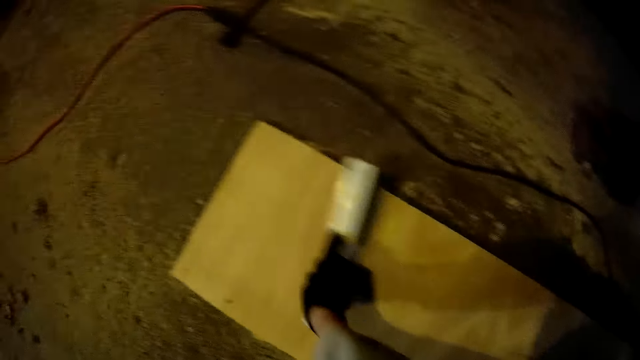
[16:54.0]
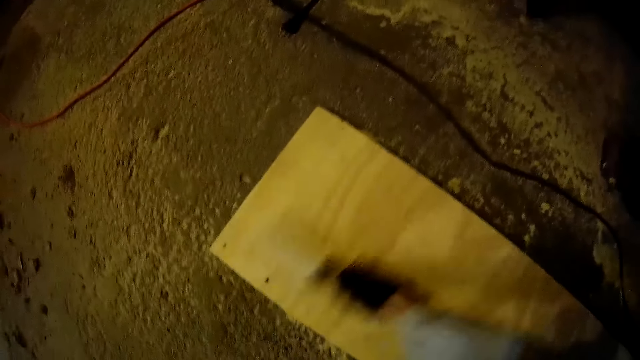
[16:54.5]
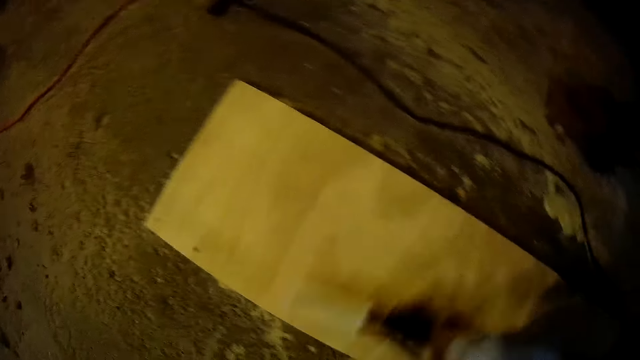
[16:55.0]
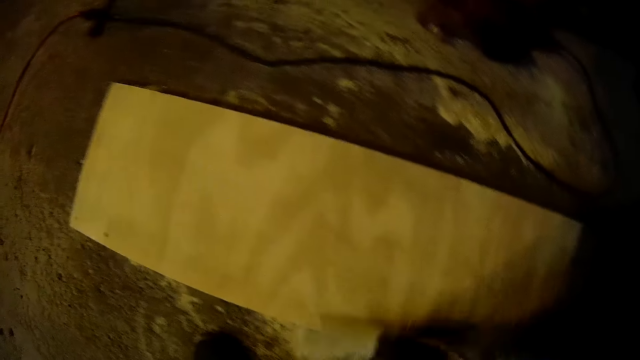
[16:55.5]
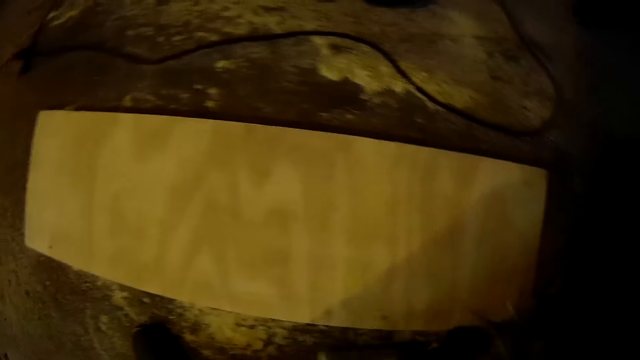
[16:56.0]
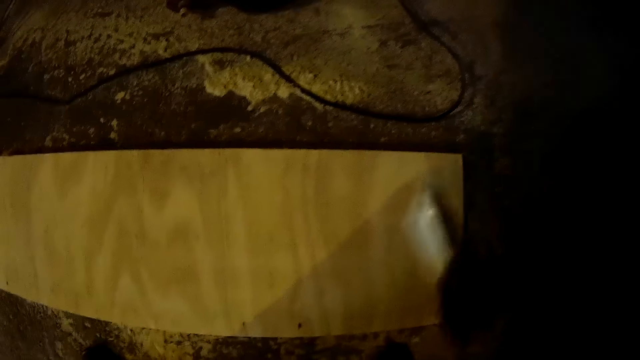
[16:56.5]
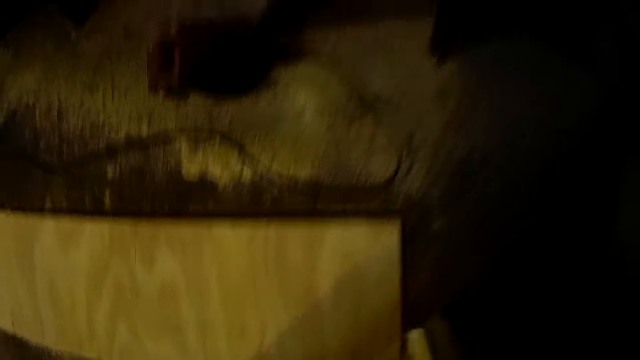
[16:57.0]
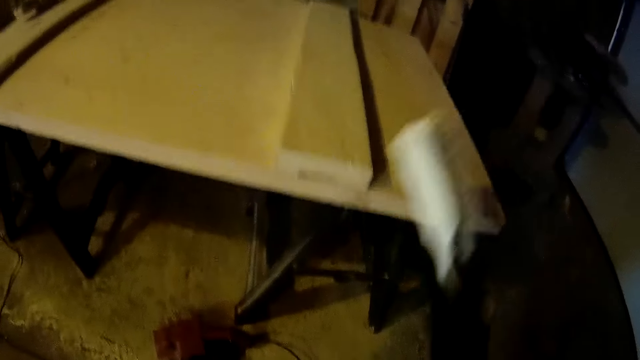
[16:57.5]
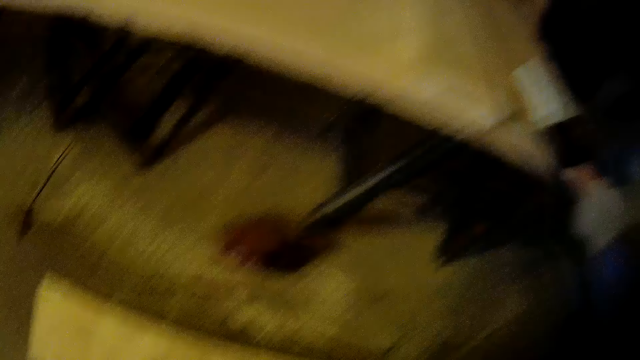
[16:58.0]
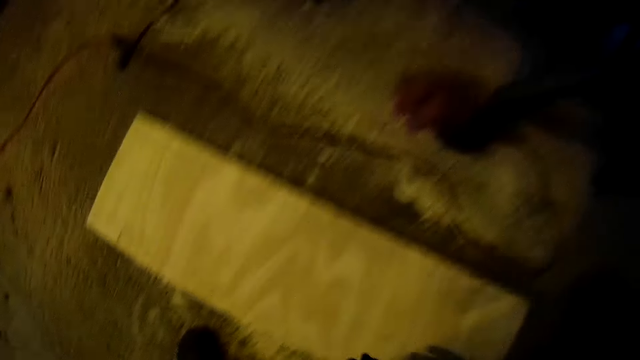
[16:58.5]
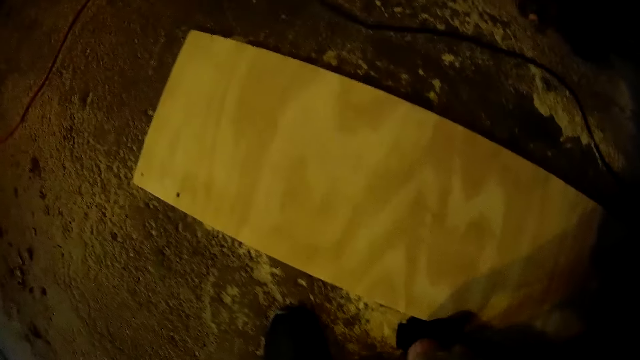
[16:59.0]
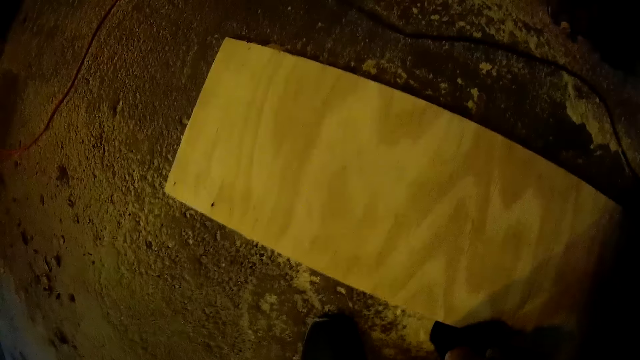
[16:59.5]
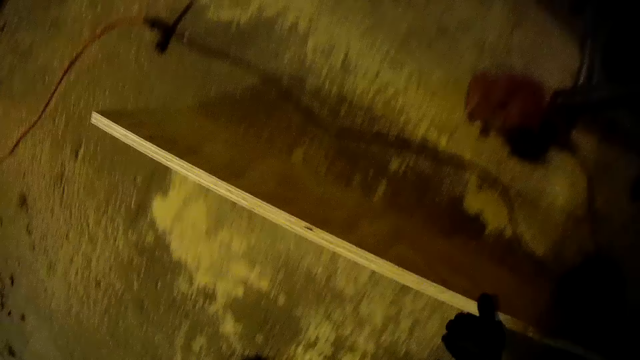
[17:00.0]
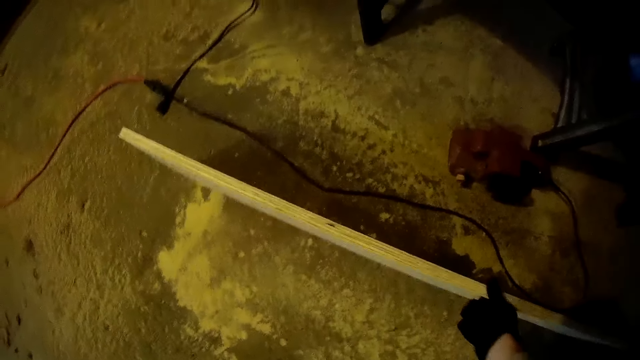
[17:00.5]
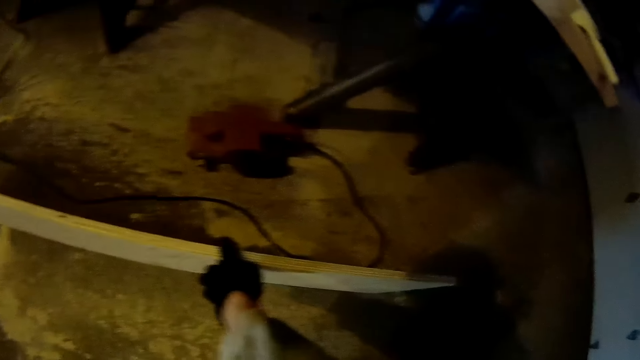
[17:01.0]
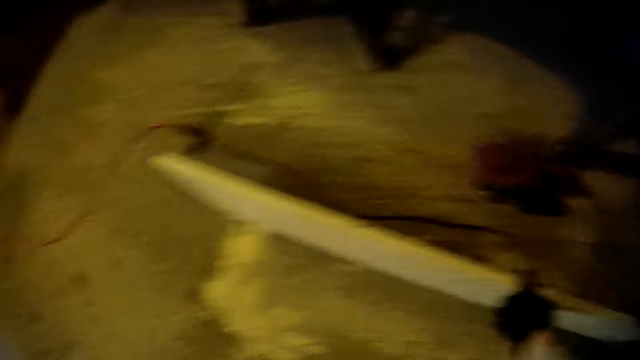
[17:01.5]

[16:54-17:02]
The camera wearer puts the hand brush on top of the table. They pick up the long plank. They check the edges on the lumber.

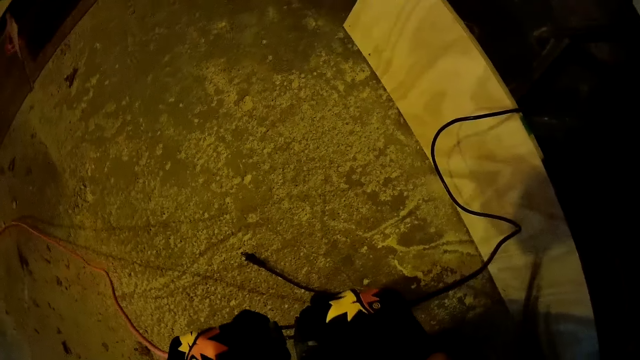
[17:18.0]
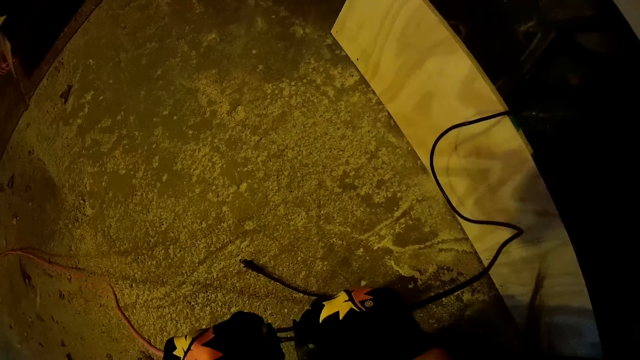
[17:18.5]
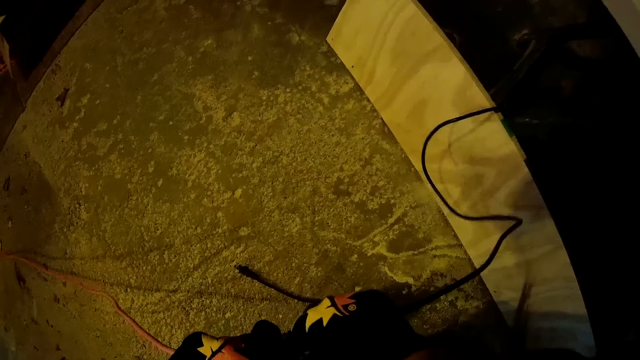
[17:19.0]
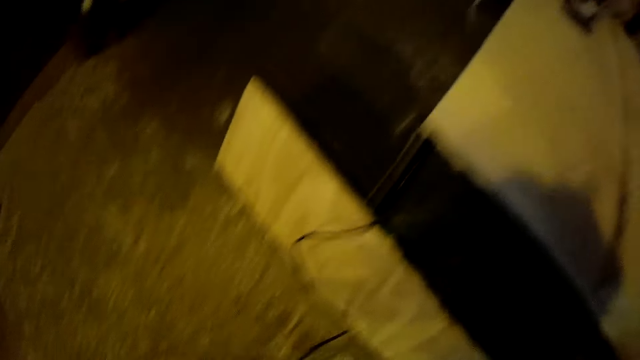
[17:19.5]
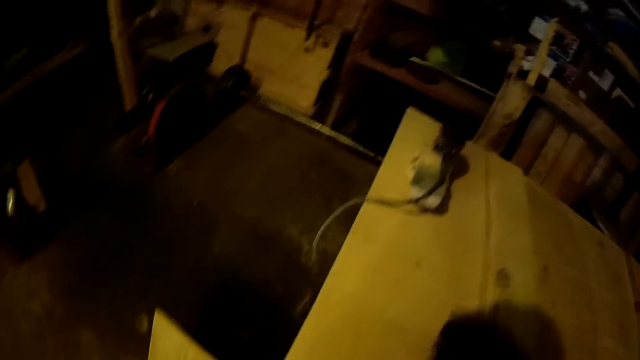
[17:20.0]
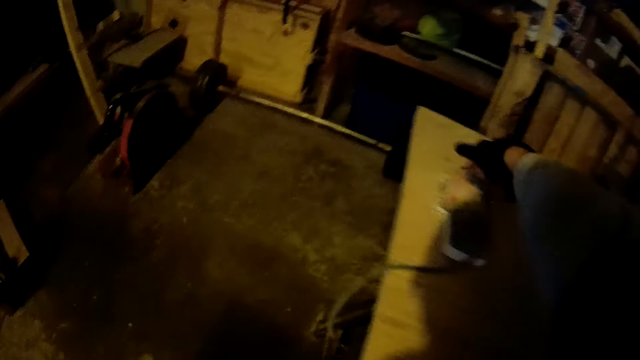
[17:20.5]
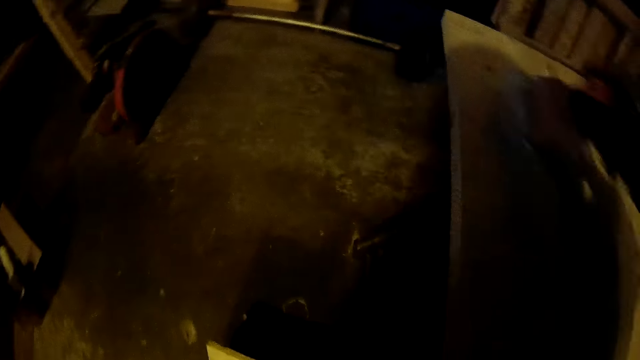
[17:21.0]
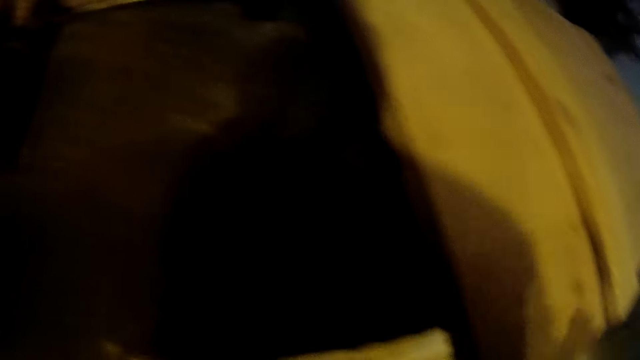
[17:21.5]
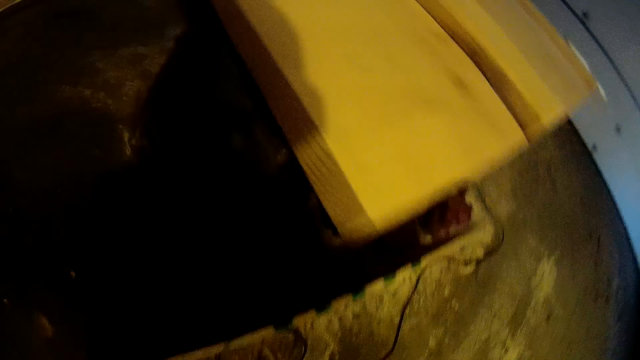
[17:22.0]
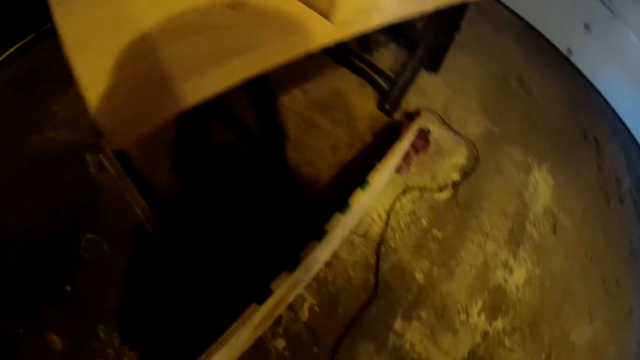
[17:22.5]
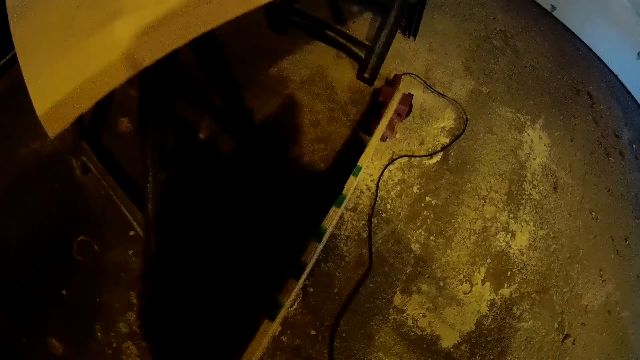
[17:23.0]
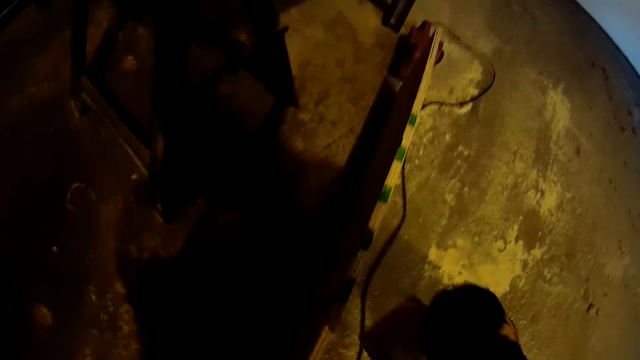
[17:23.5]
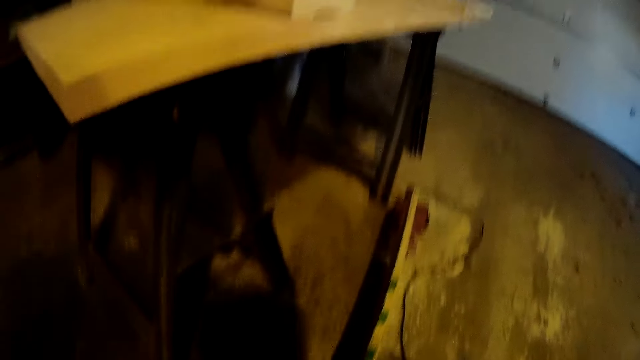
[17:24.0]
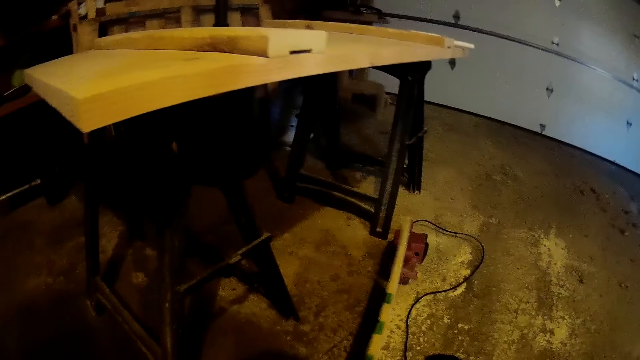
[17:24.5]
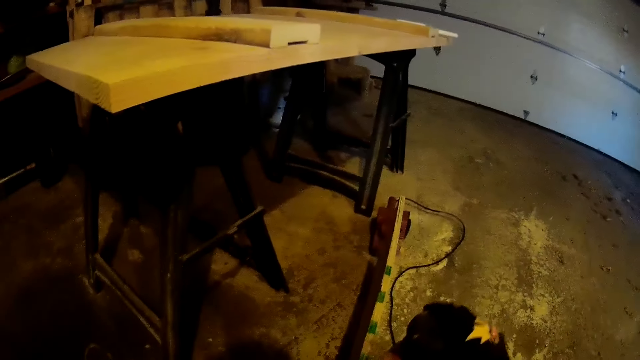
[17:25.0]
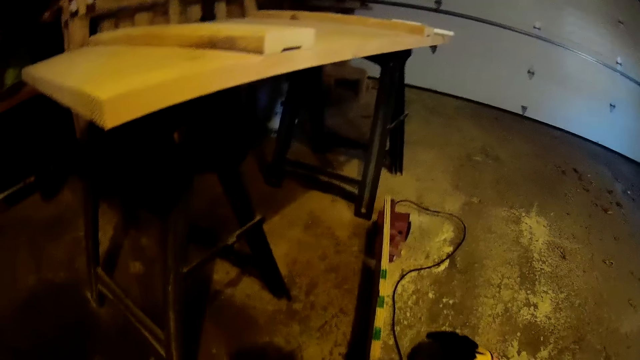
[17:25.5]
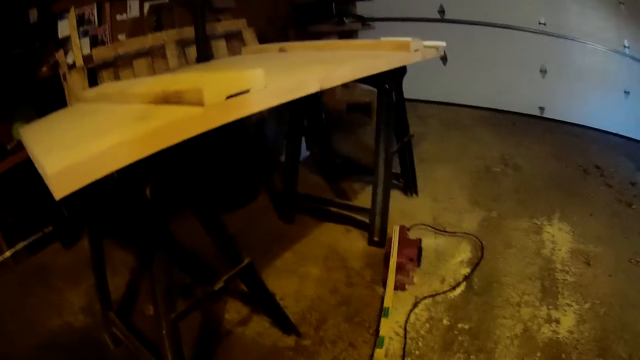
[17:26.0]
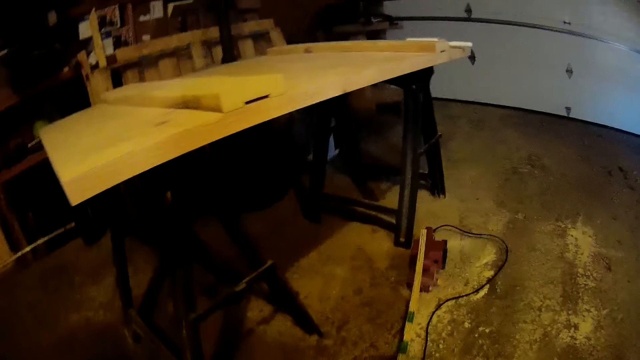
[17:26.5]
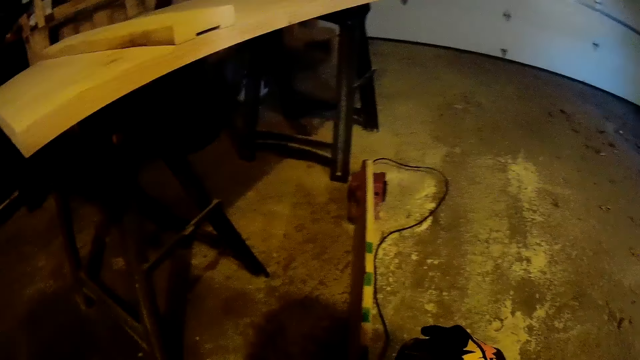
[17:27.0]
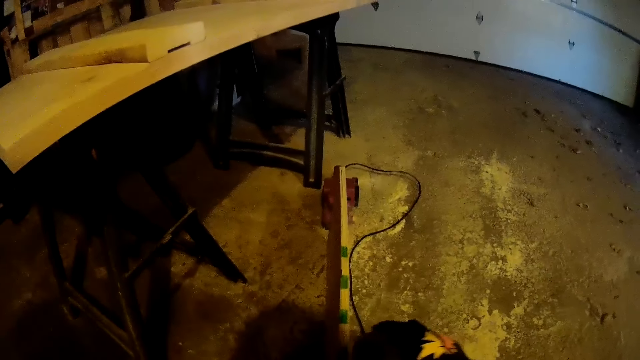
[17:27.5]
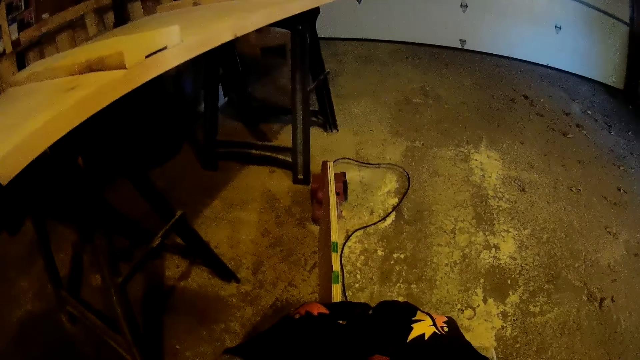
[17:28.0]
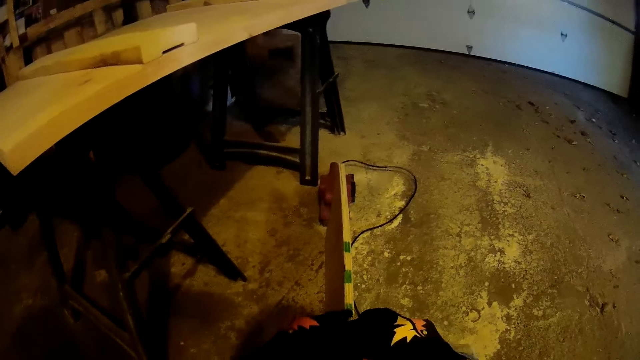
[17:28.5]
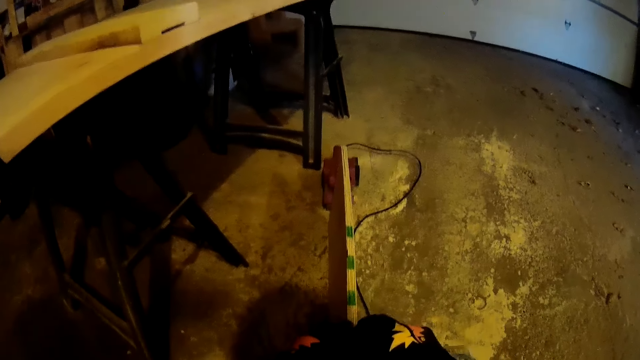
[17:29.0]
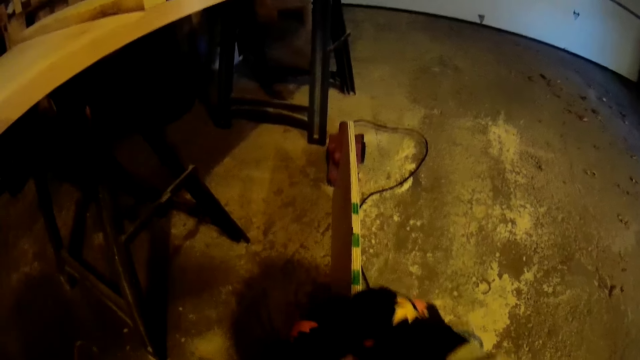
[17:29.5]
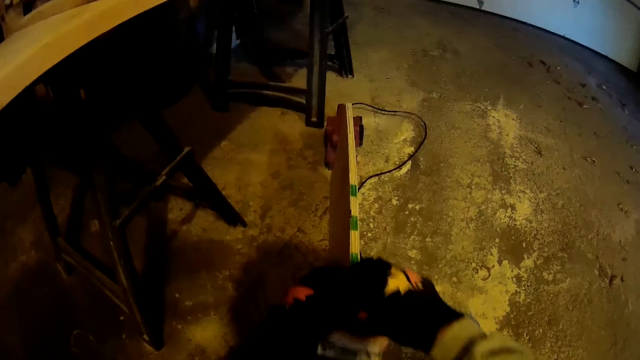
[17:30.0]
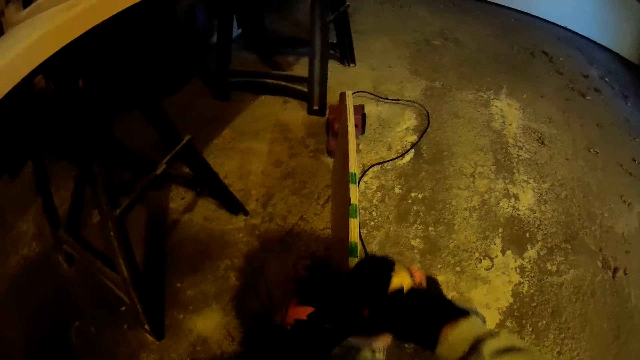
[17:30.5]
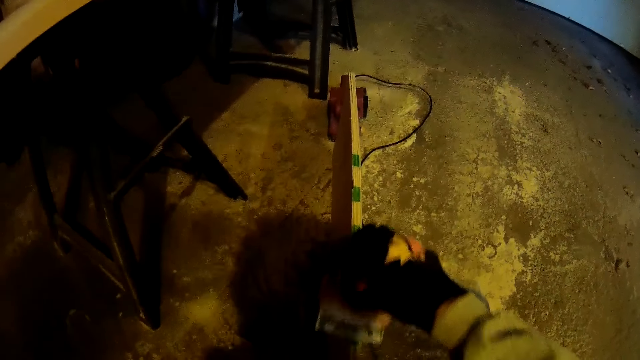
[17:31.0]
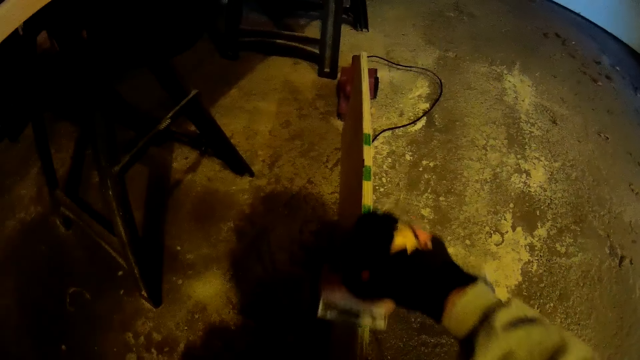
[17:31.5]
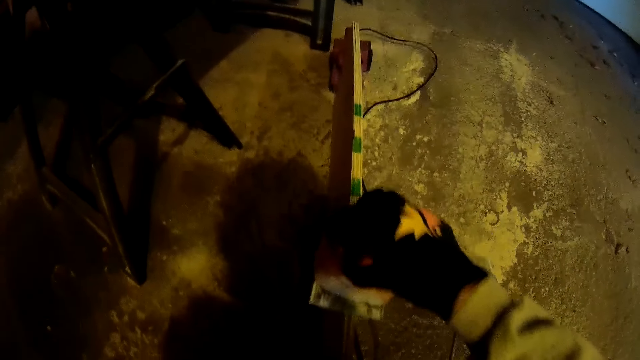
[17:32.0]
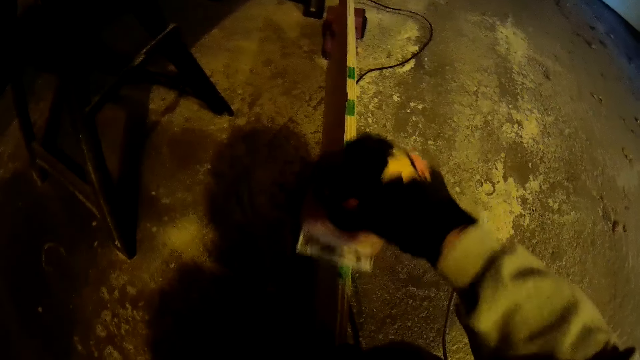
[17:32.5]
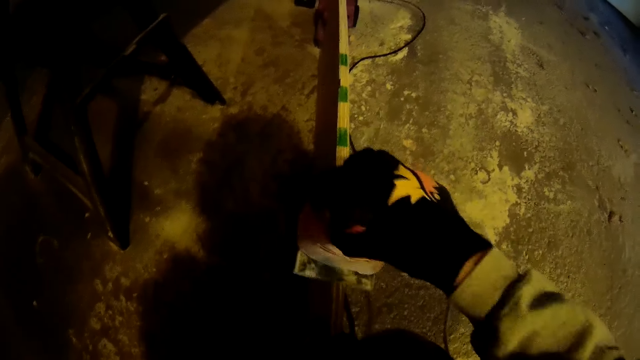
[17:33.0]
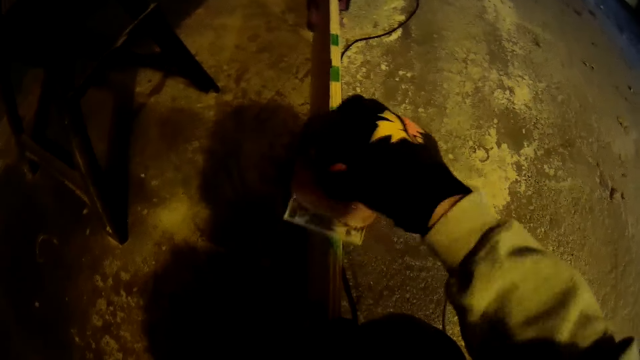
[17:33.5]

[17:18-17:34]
The camera wearer plugs the cable in a different connector. They pick up the orbital sander from the table. They pick up the lumber or long plank. They sand the edges of the long plank on the floor with the orbital sander.
